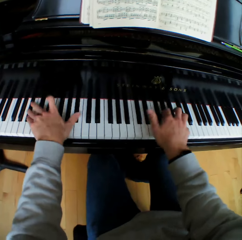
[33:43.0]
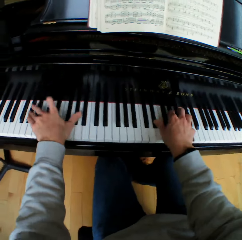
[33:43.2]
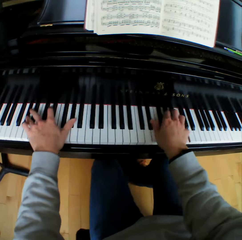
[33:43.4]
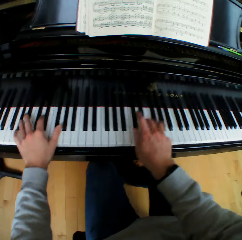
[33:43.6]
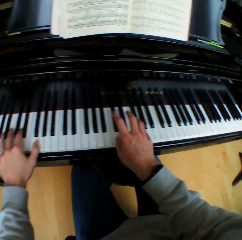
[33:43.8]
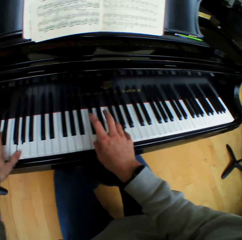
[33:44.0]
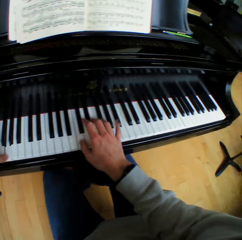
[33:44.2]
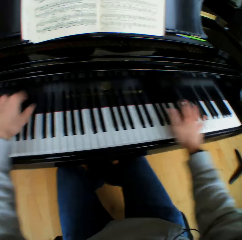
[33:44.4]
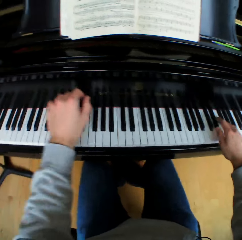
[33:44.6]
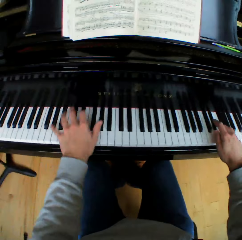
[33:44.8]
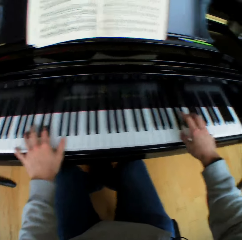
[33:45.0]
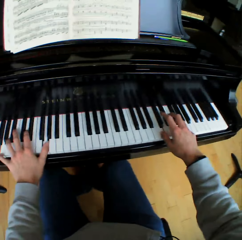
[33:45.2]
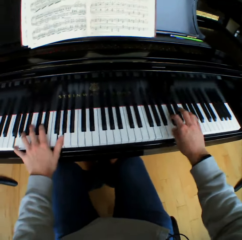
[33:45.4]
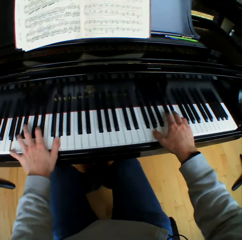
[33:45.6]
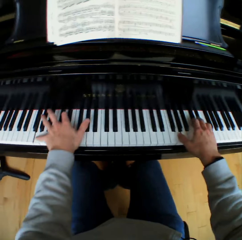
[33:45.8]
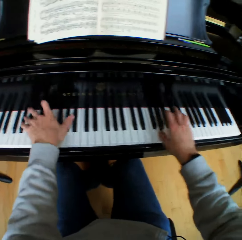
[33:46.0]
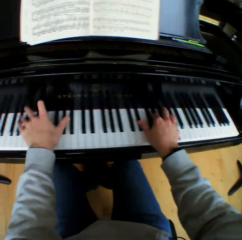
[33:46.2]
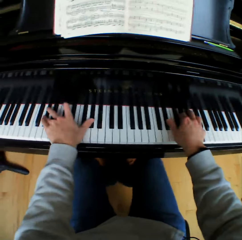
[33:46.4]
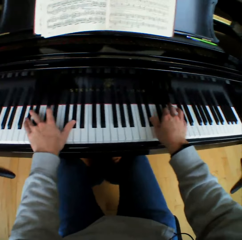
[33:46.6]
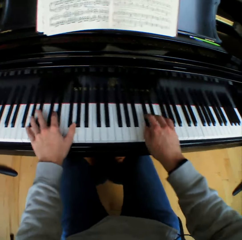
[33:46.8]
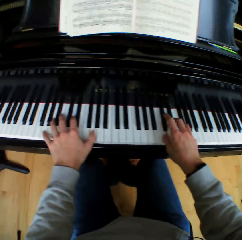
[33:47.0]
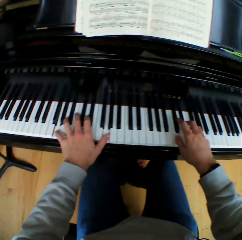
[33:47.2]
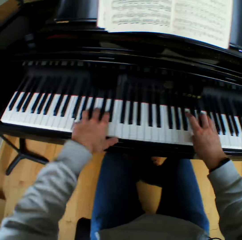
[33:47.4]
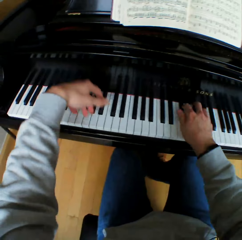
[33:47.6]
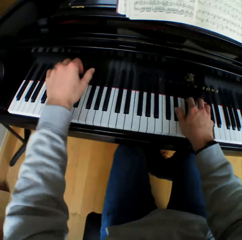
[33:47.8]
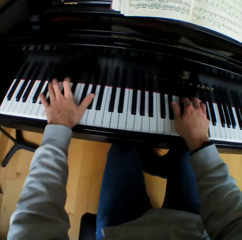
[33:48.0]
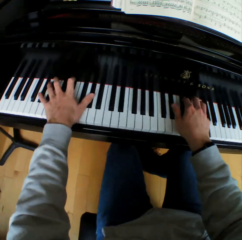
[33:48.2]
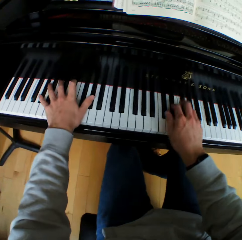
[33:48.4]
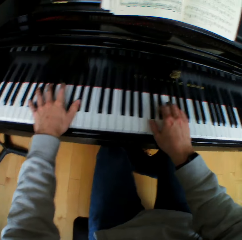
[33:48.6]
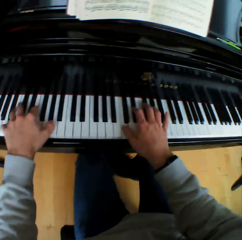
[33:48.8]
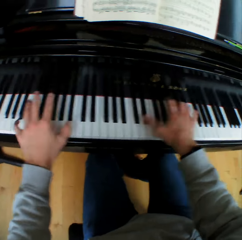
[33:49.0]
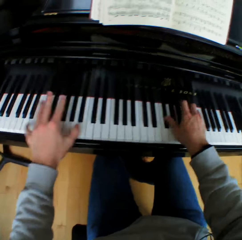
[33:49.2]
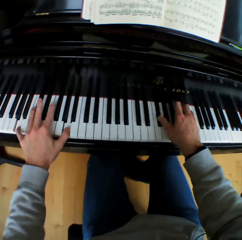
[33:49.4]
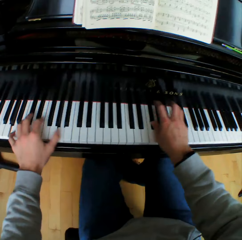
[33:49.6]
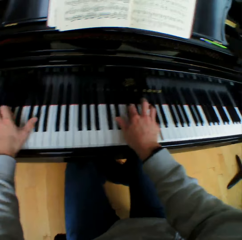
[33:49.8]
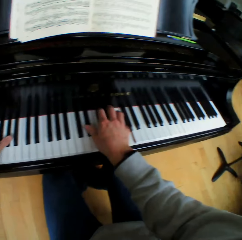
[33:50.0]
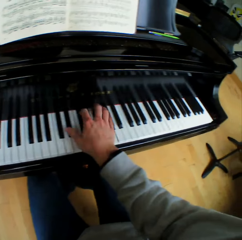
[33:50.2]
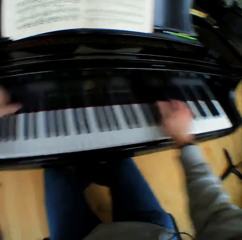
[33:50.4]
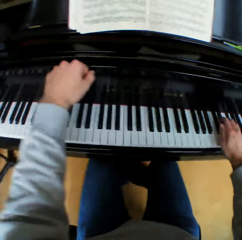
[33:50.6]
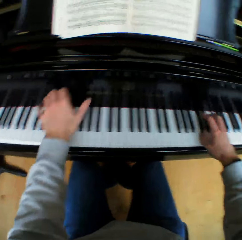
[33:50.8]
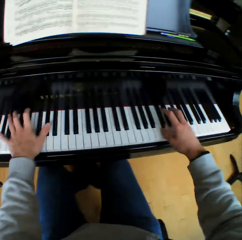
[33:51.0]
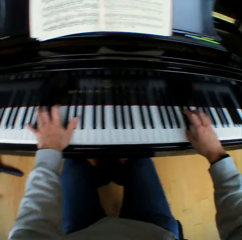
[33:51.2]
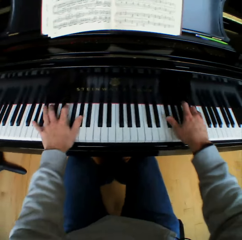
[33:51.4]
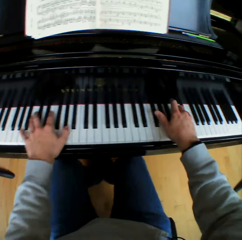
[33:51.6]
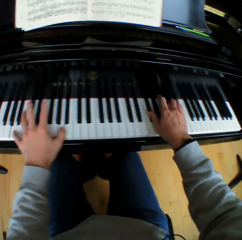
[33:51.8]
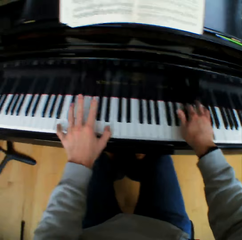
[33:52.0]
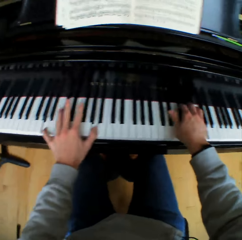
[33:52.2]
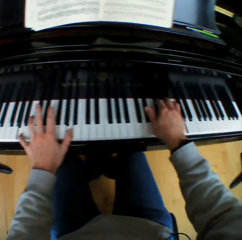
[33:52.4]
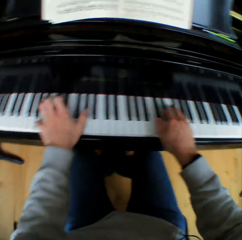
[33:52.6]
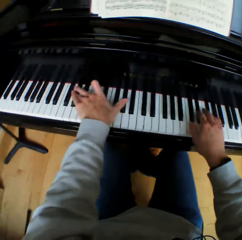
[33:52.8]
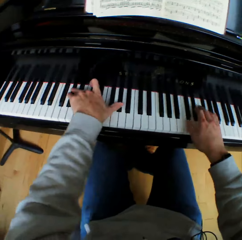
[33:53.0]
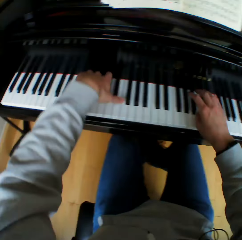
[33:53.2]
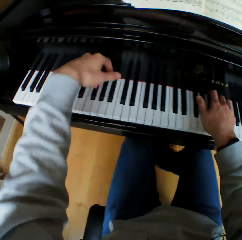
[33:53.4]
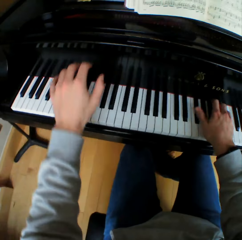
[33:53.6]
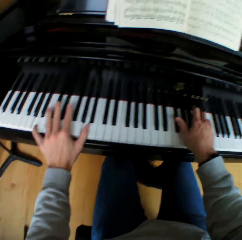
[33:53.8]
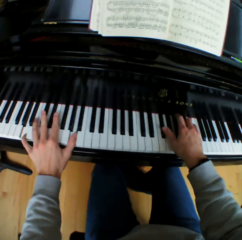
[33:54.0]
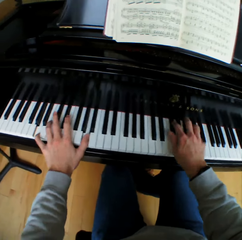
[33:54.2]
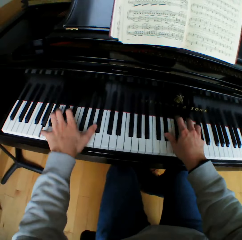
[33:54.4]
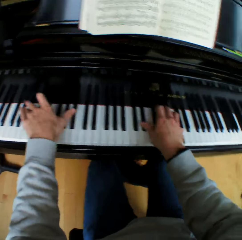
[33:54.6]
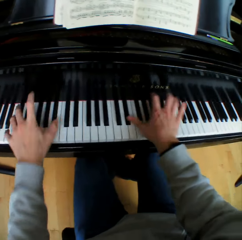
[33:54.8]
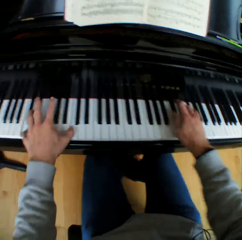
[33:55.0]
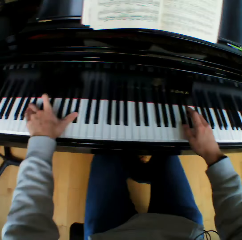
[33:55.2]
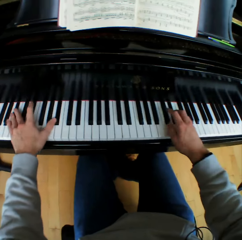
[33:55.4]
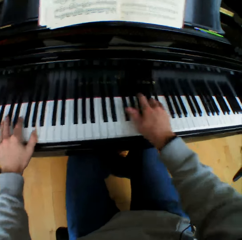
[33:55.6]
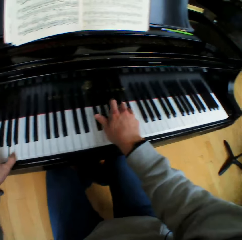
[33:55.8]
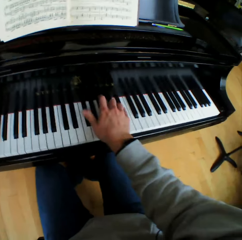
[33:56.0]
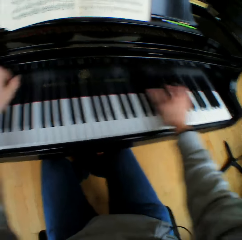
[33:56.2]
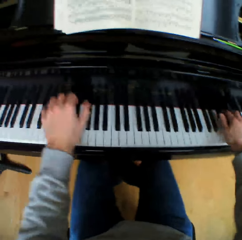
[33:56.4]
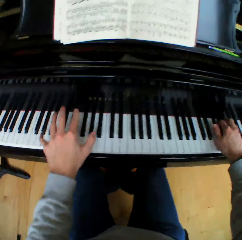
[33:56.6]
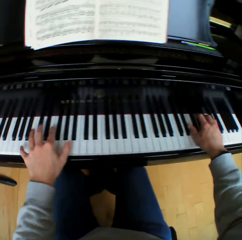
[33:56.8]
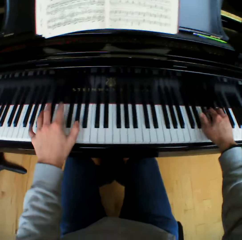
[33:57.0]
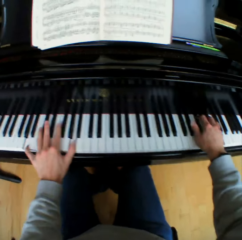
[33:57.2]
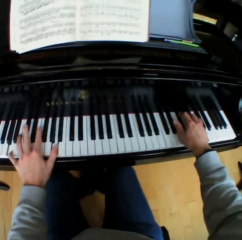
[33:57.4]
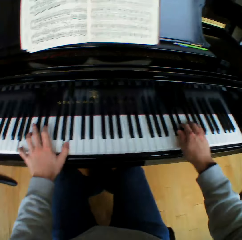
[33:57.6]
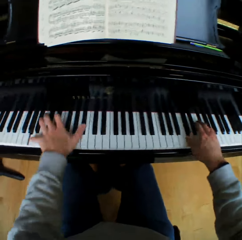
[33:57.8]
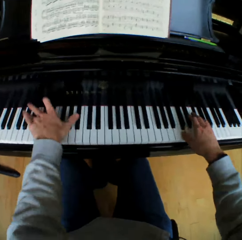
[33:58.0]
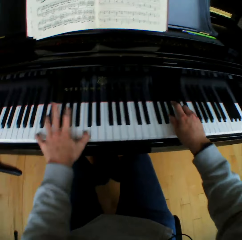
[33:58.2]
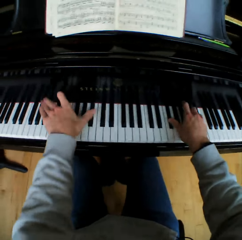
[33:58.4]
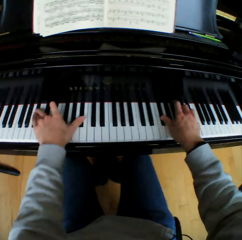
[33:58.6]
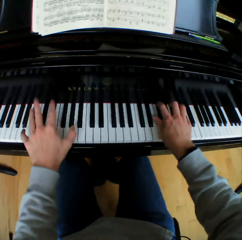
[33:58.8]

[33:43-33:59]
The camera wearer lifts his left hand. He plays the piano with both hands. He lifts his left hand. He plays the piano with both hands. He lifts his left hand. He plays the piano with both hands. He lifts his left hand. He plays the piano with both hands. He lifts his left hand. He plays the piano with both hands.

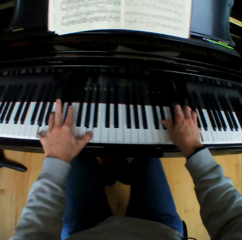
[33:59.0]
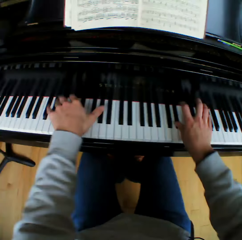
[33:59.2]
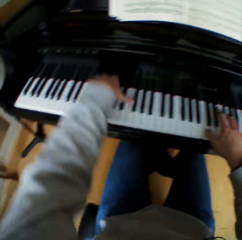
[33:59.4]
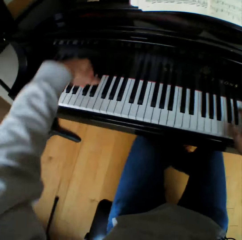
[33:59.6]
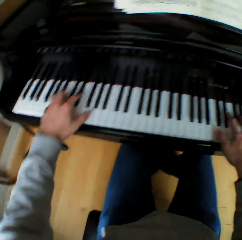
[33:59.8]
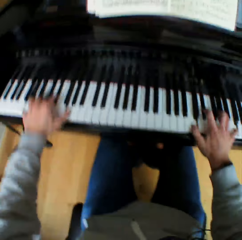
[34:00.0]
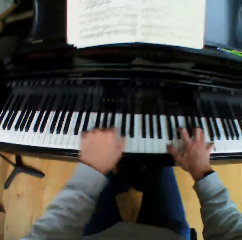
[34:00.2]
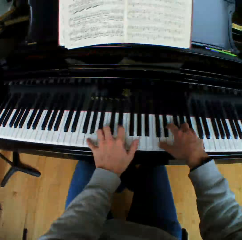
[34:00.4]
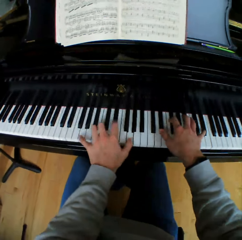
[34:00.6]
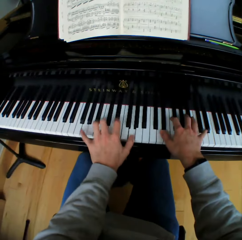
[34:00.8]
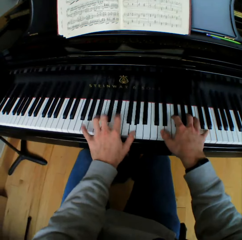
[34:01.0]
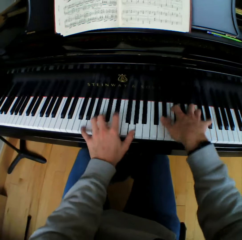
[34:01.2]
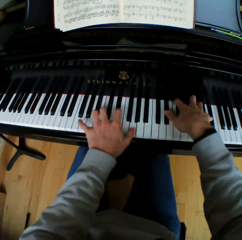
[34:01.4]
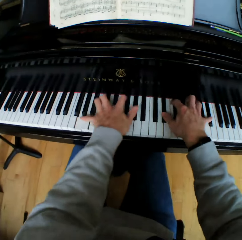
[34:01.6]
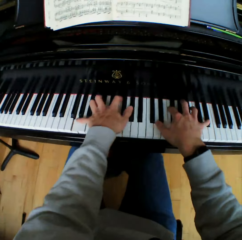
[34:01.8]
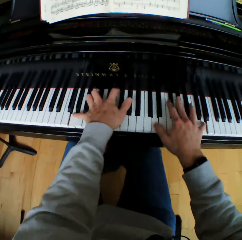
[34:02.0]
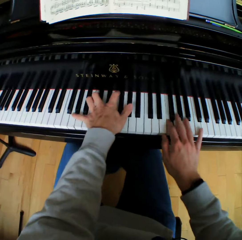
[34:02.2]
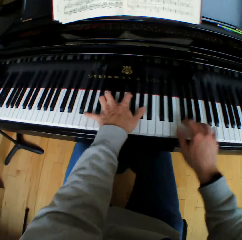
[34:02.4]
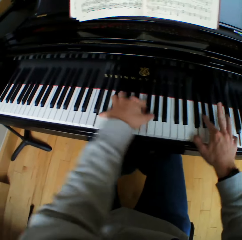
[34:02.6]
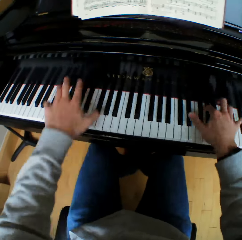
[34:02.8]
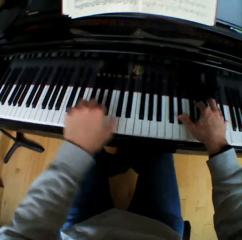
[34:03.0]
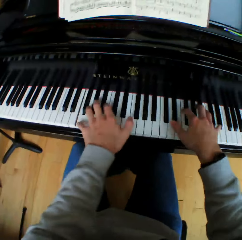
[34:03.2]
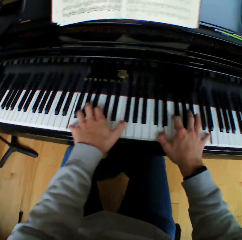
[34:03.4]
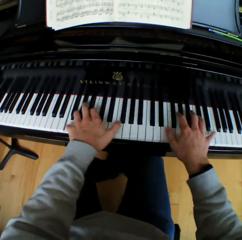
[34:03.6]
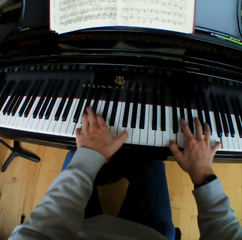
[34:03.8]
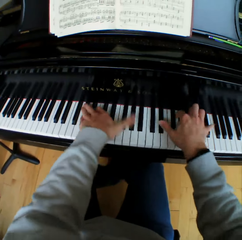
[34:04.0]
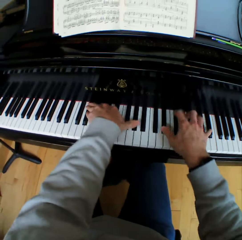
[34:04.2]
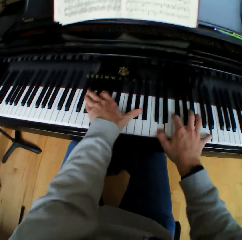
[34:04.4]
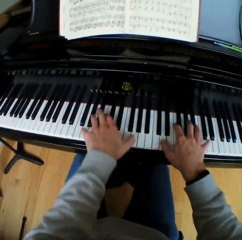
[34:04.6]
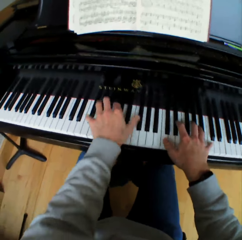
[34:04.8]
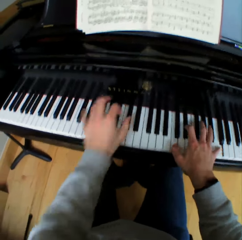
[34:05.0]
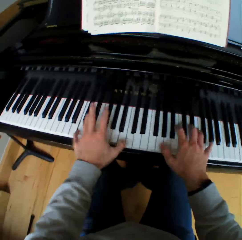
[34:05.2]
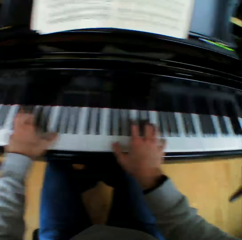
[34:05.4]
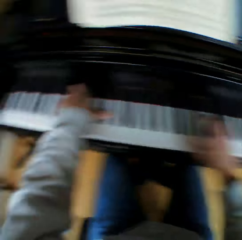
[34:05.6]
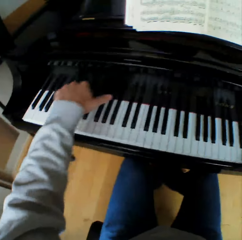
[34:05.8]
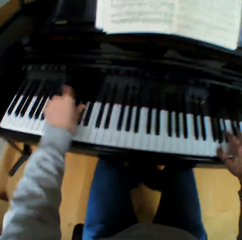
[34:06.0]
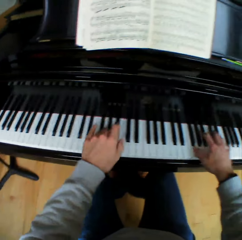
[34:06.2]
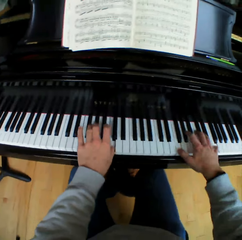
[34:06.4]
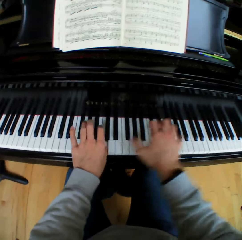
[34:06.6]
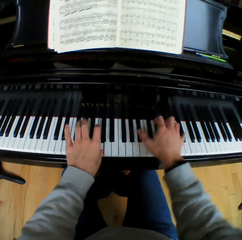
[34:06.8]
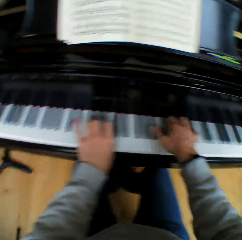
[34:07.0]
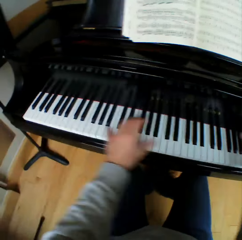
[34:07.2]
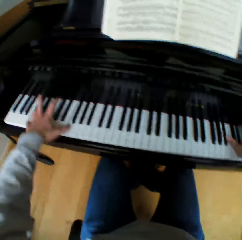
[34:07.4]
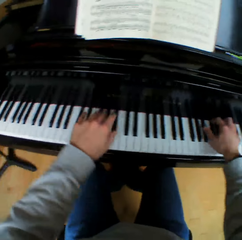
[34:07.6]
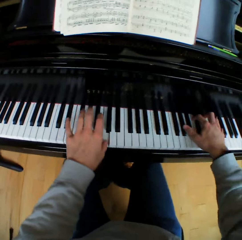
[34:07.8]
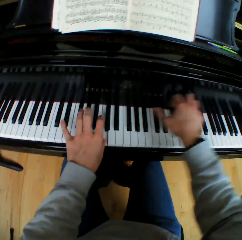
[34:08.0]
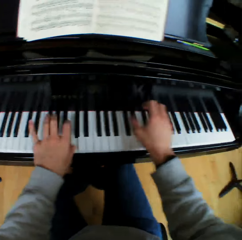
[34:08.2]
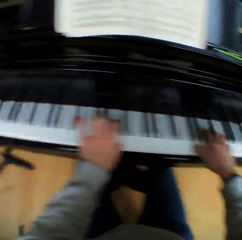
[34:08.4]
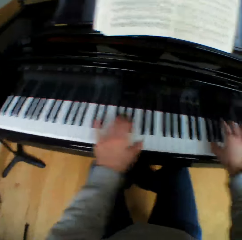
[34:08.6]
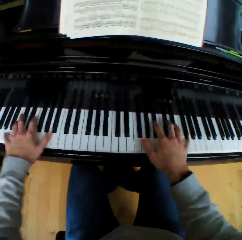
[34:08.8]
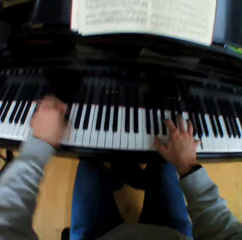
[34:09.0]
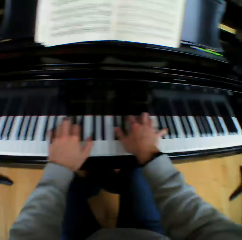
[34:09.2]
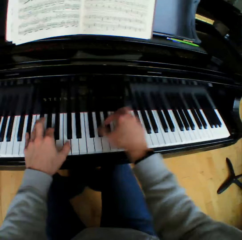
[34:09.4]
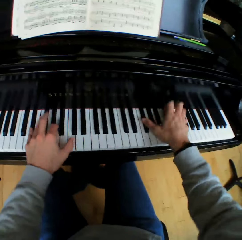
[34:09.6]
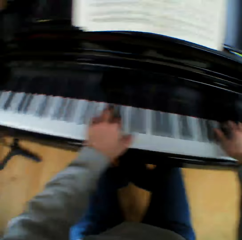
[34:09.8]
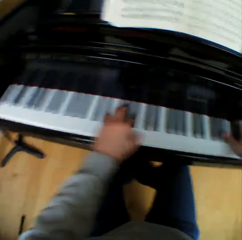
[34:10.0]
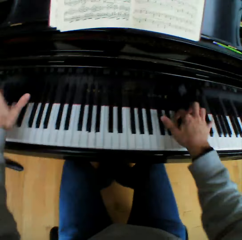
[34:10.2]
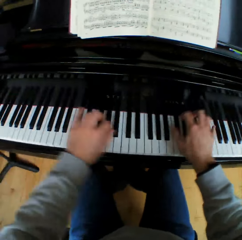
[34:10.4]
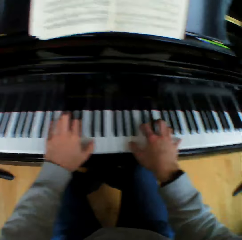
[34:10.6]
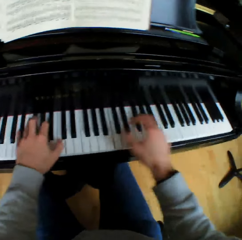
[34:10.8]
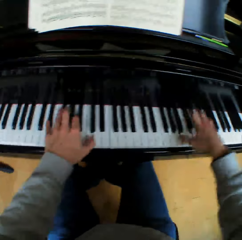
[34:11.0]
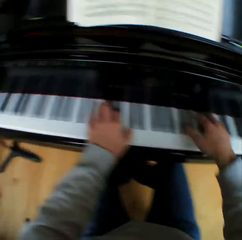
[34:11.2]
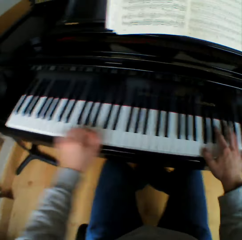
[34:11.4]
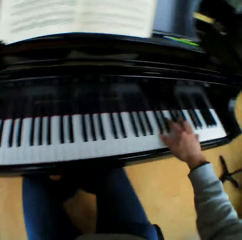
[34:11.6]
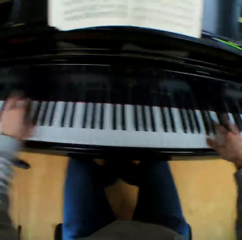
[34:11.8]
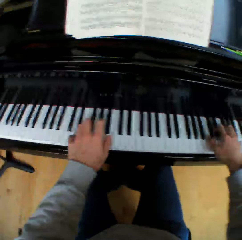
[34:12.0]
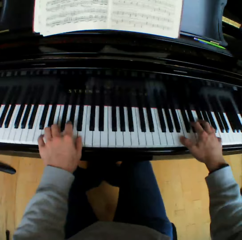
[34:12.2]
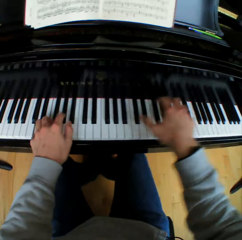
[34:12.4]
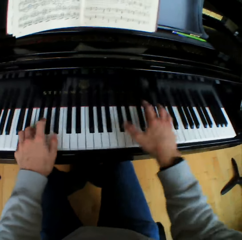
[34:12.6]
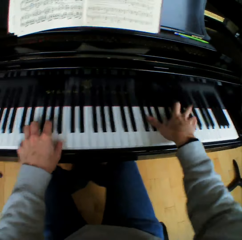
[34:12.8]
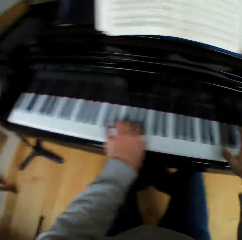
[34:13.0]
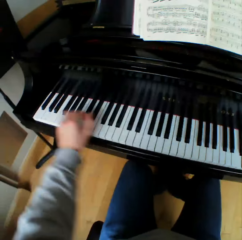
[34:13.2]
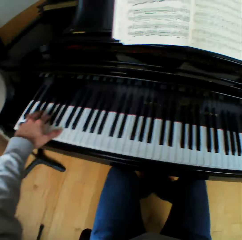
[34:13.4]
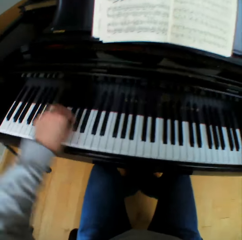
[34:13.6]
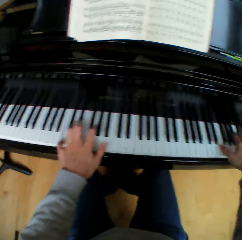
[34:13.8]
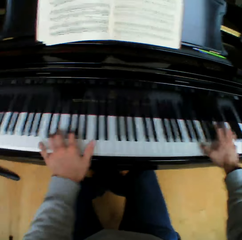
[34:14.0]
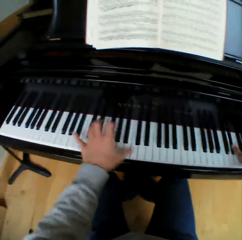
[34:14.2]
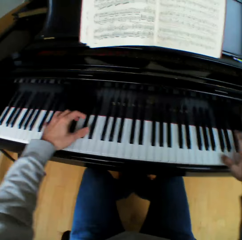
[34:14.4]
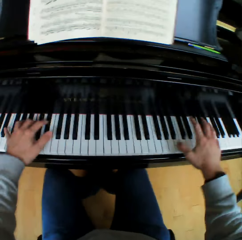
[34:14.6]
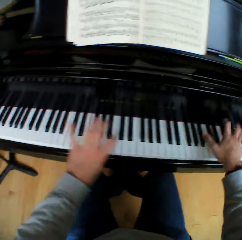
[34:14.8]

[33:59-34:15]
The camera wearer lifts his left hand. He plays the piano with both hands. He lifts his left hand. He plays the piano with both hands. He lifts his left hand. He plays the piano with both hands.
